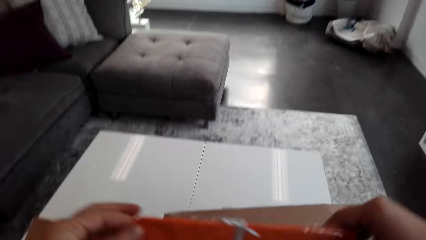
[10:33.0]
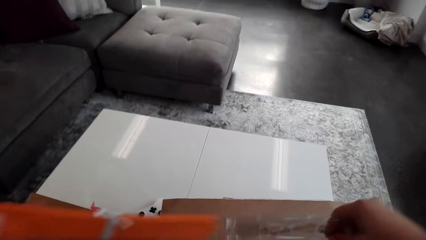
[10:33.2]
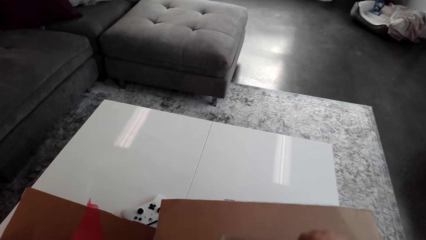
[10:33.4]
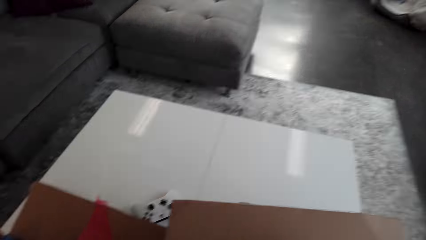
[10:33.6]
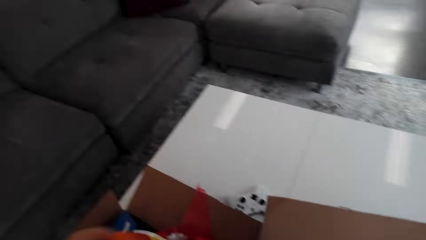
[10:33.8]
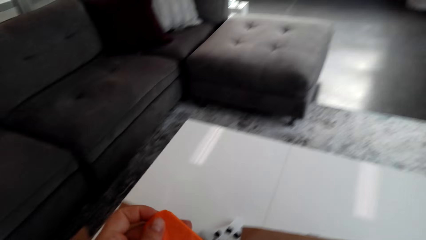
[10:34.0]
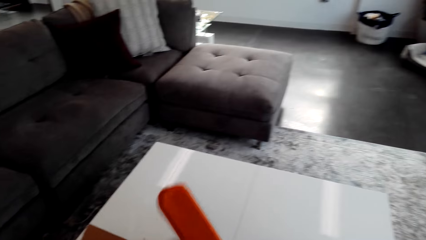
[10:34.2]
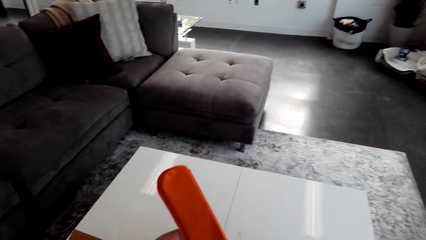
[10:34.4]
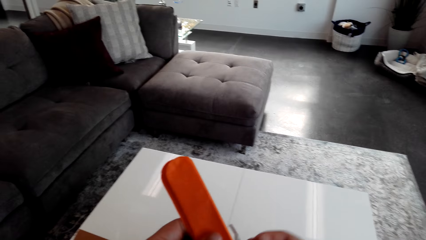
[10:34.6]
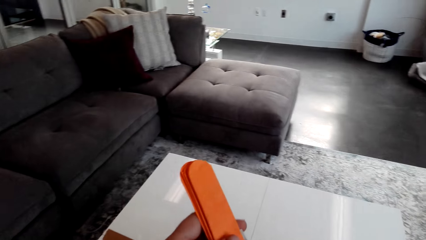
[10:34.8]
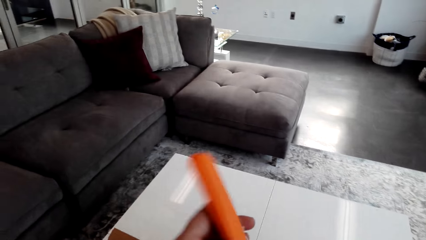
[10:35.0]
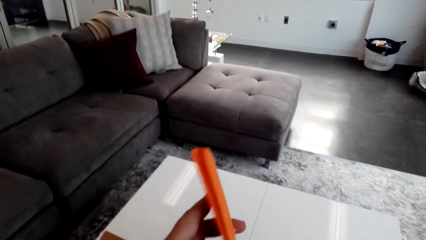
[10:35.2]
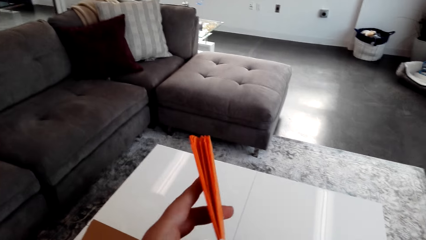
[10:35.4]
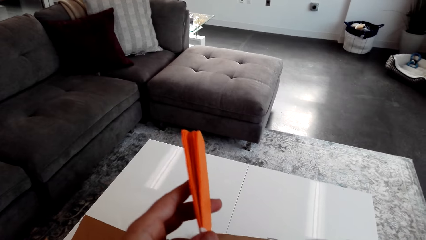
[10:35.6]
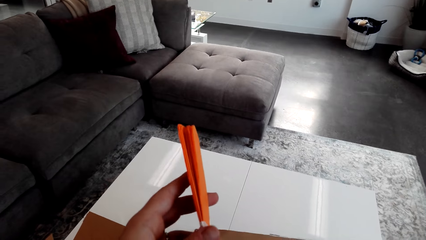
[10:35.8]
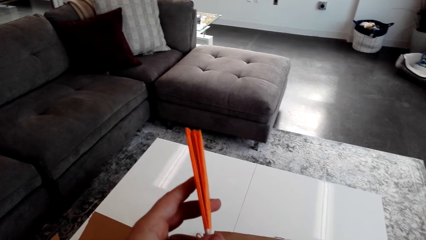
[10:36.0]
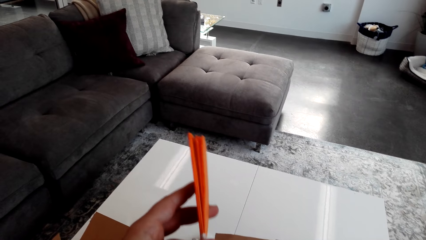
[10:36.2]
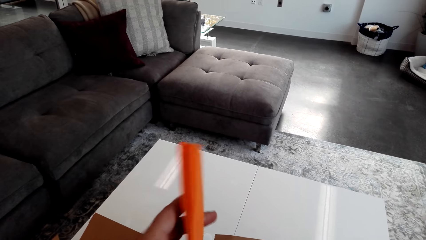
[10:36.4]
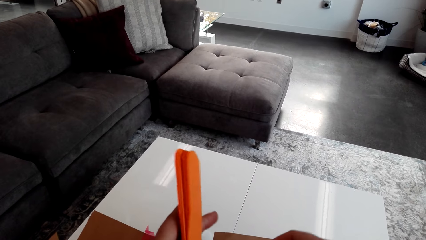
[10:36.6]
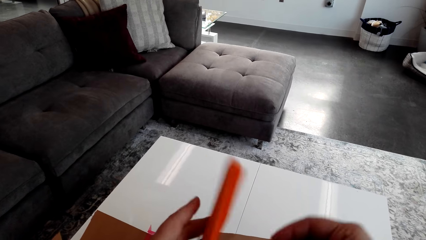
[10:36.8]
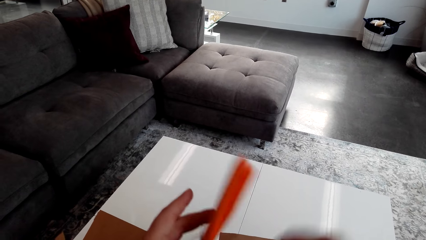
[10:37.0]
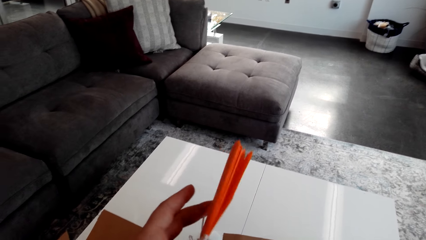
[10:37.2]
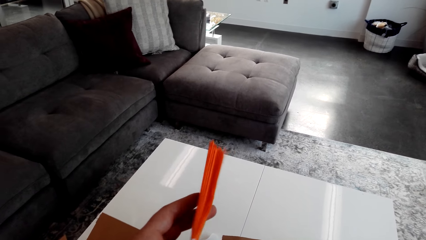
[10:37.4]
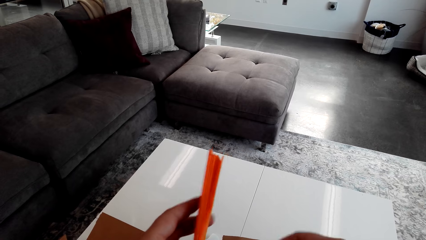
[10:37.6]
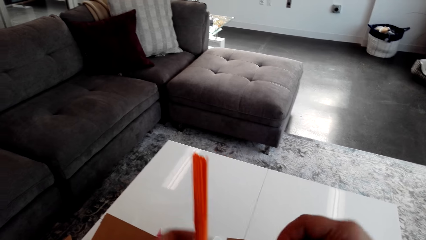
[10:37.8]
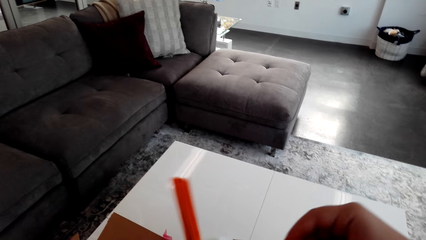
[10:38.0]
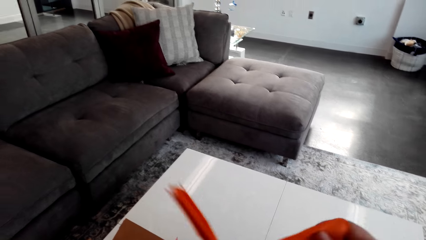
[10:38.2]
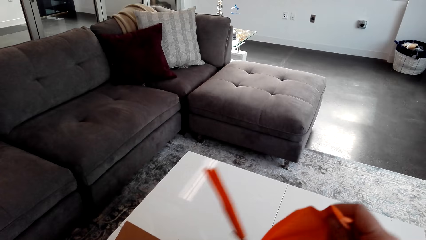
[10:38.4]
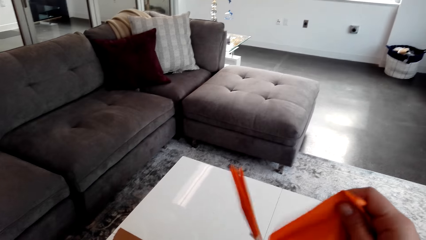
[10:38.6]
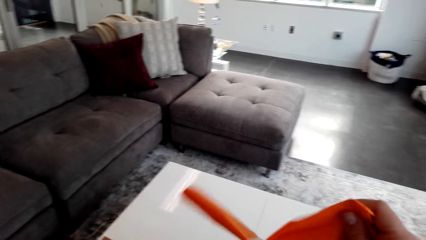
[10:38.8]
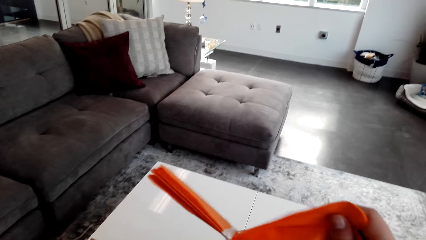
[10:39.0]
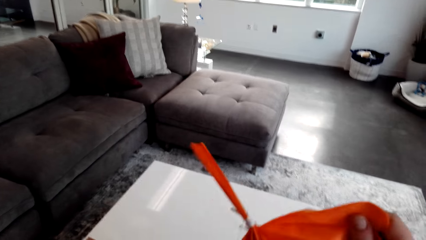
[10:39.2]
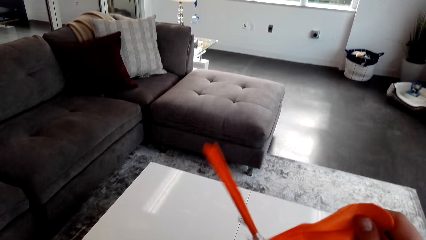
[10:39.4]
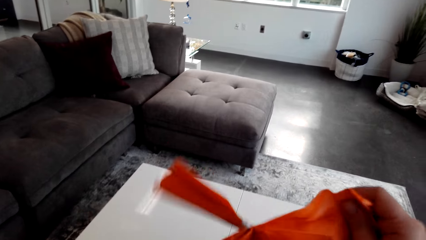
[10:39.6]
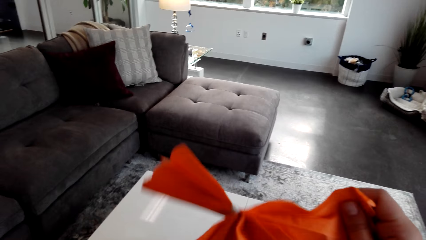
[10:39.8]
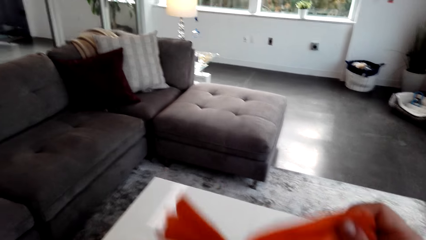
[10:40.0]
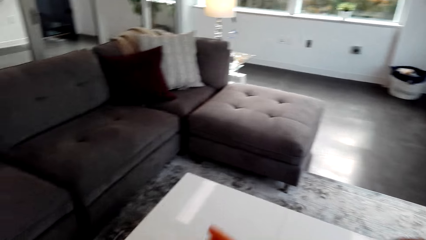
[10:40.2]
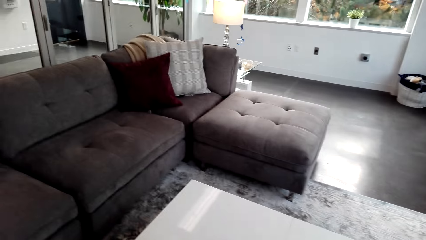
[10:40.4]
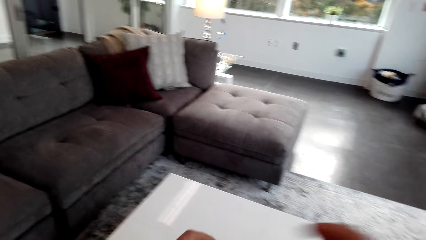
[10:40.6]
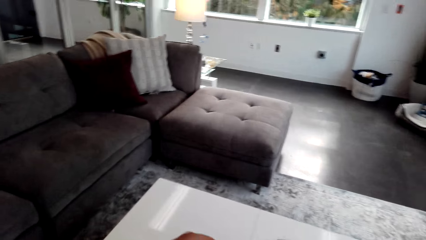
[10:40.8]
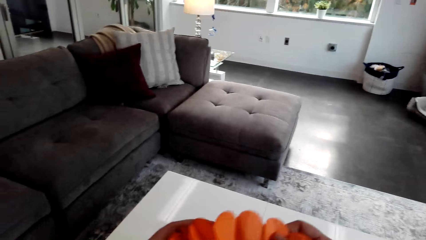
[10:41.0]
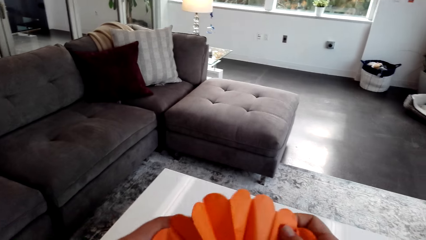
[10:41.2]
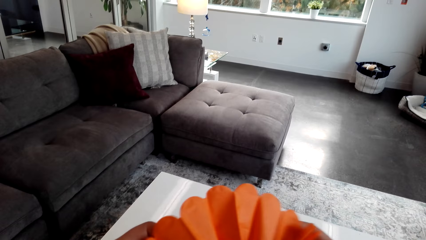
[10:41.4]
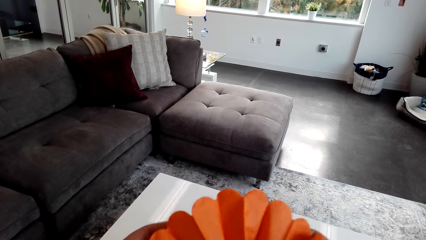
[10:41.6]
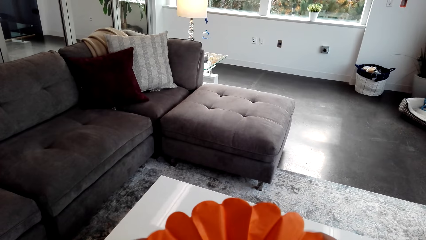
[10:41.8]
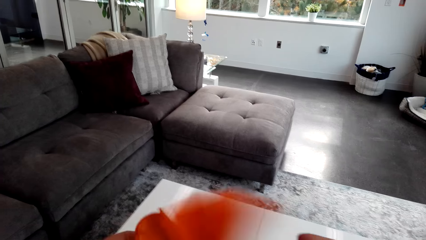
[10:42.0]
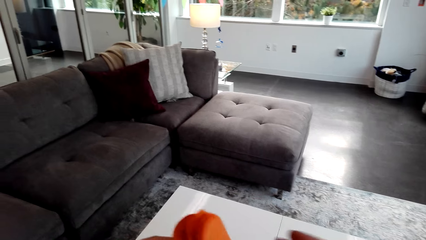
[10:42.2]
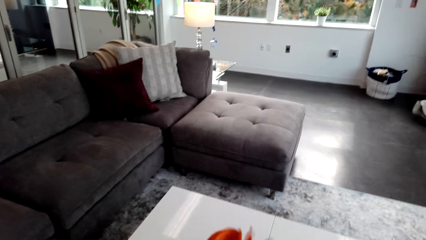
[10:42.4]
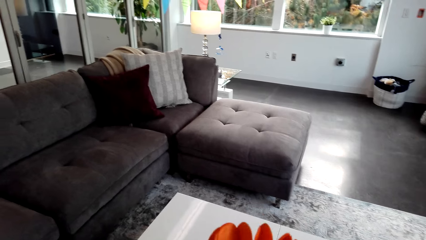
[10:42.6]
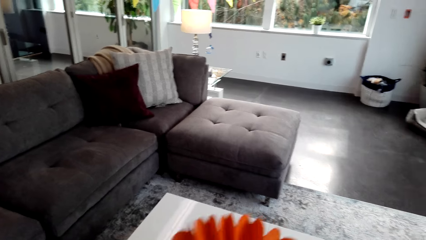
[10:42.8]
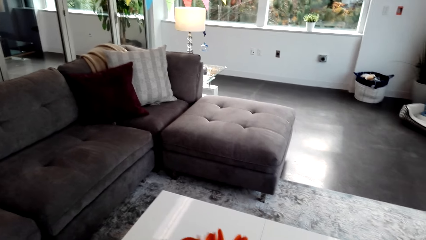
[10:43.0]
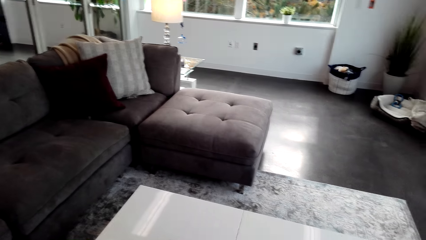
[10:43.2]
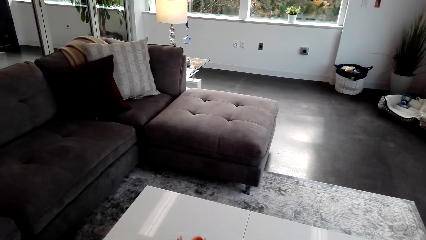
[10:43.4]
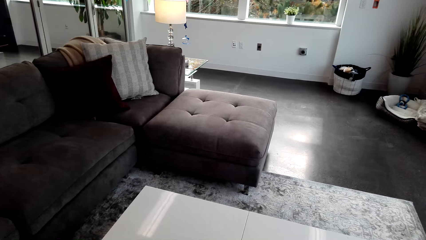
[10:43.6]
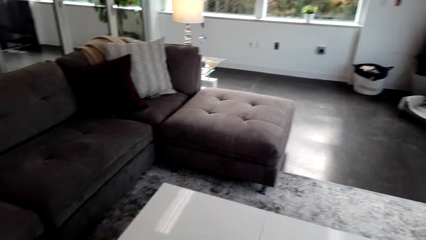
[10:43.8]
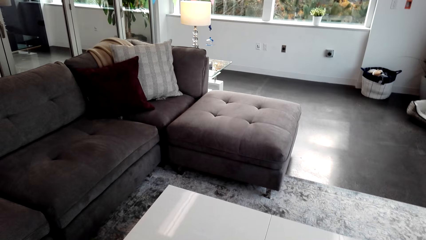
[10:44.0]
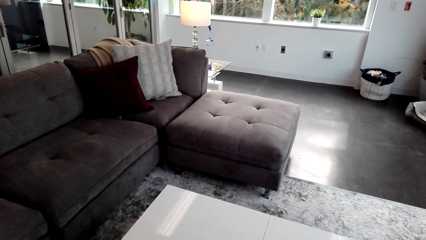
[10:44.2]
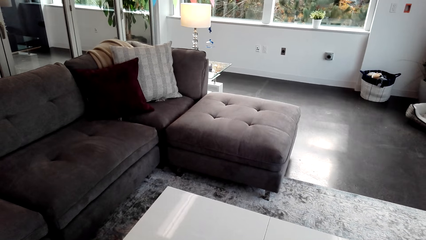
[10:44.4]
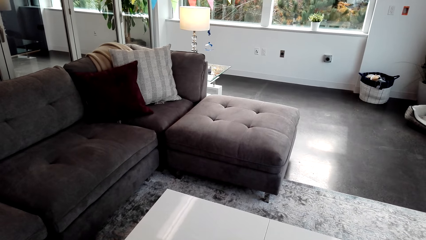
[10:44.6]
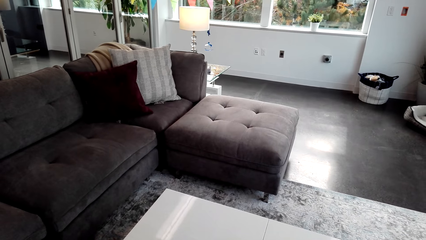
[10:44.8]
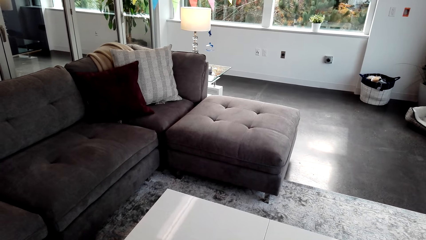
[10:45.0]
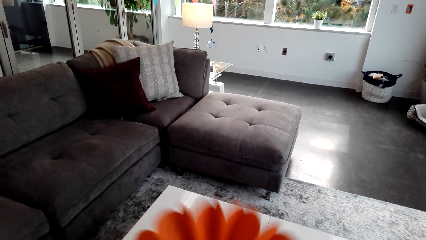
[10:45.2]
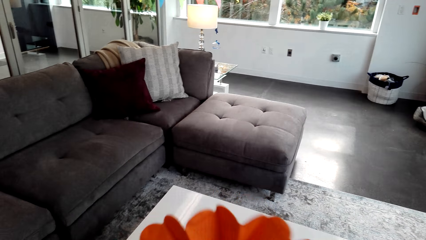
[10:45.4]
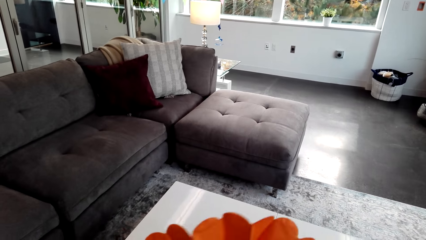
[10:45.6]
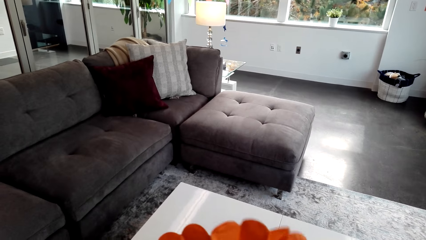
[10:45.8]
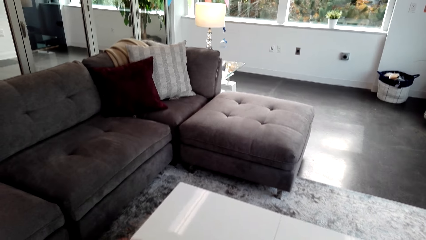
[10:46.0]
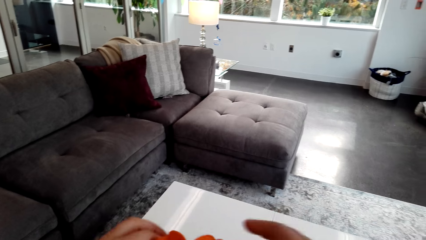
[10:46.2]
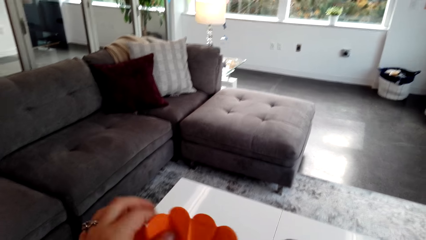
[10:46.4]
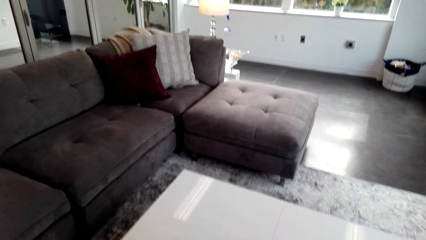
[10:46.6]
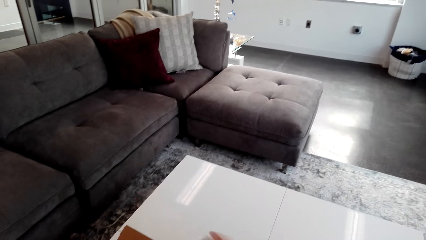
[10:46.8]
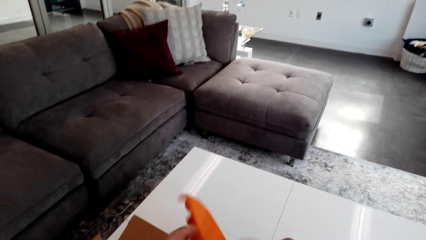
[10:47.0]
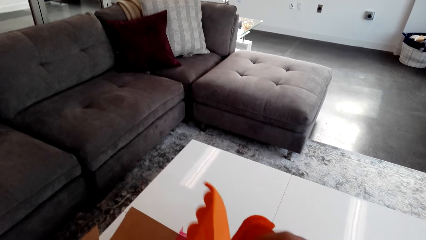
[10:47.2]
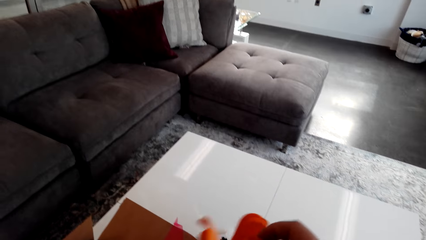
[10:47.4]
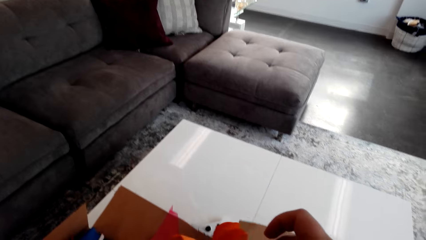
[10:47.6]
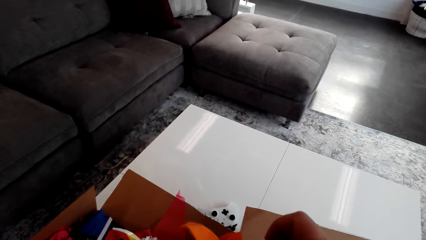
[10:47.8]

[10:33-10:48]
The camera wearer holds the ribbon on the hand. They stretch the ribbon. They unfold a flower.
